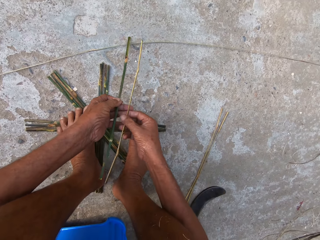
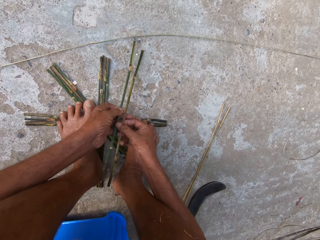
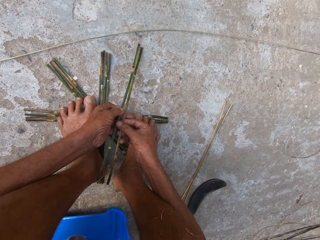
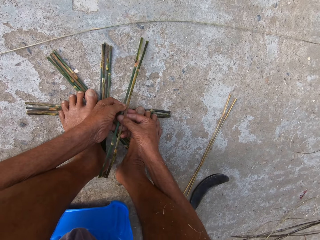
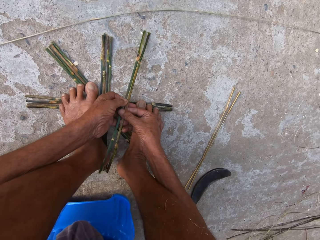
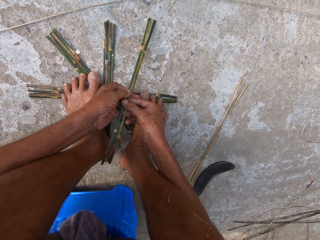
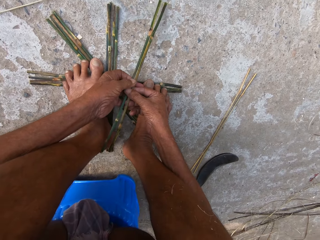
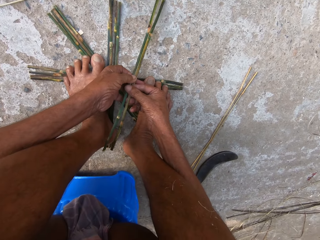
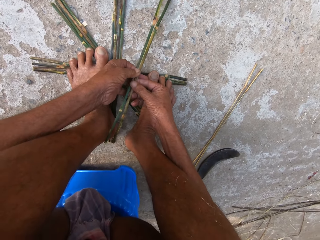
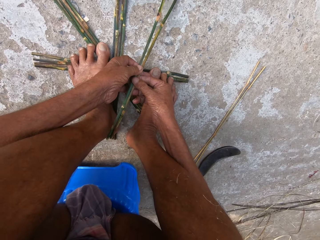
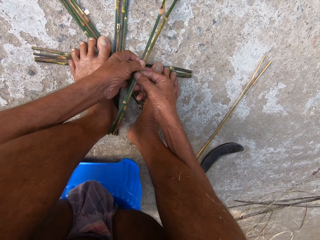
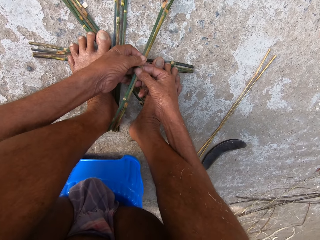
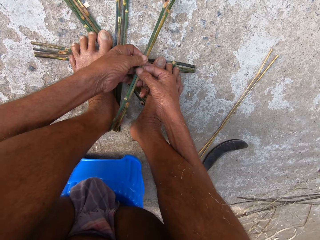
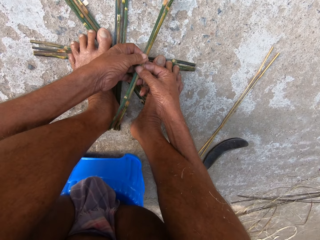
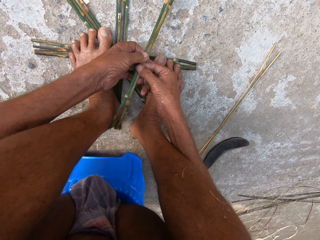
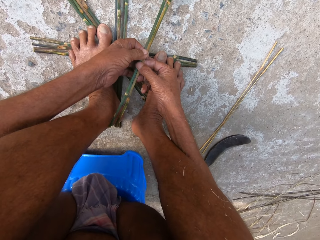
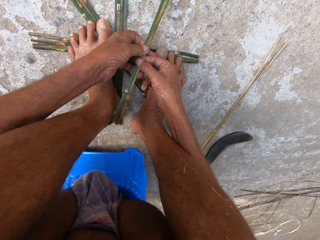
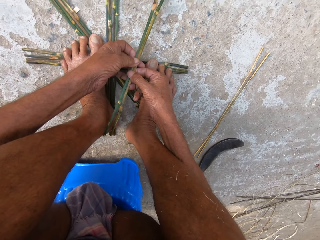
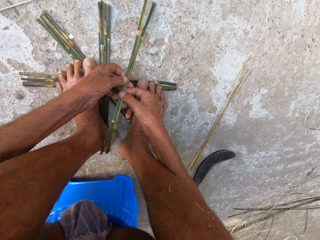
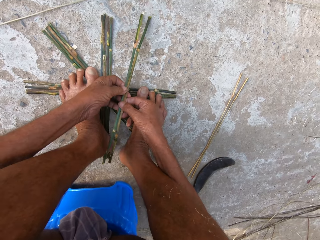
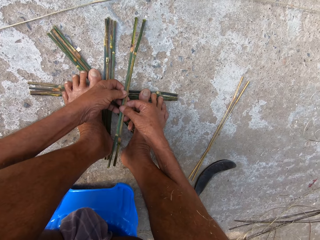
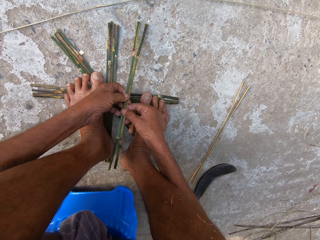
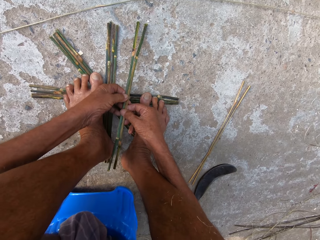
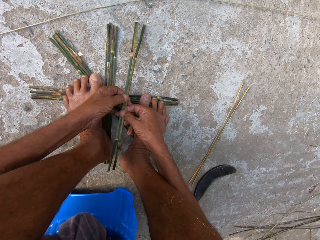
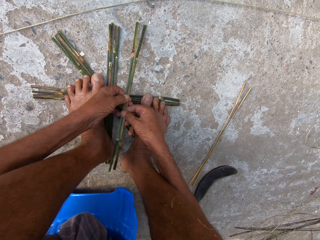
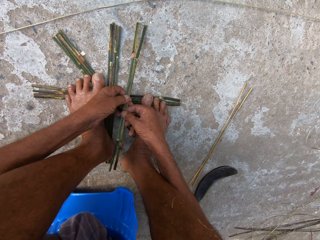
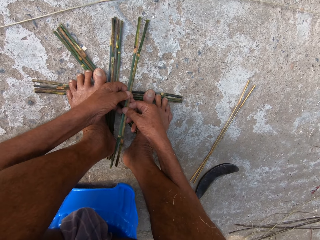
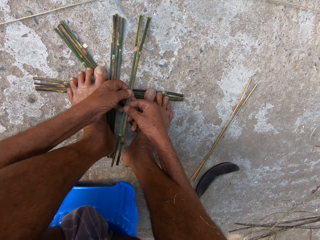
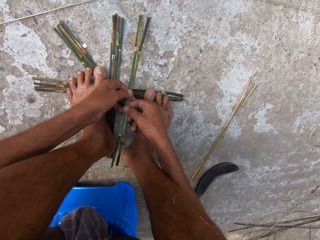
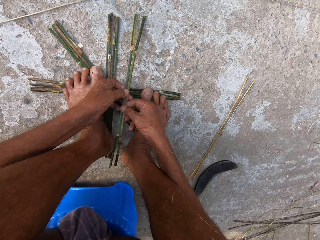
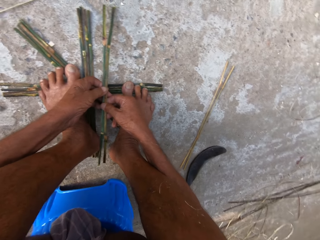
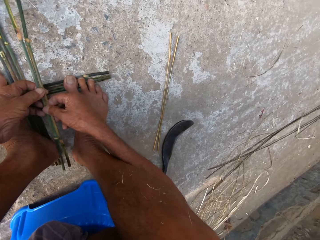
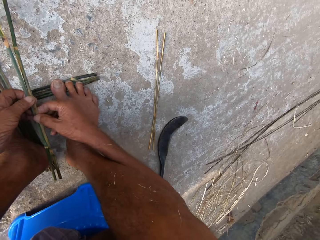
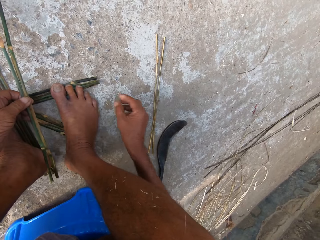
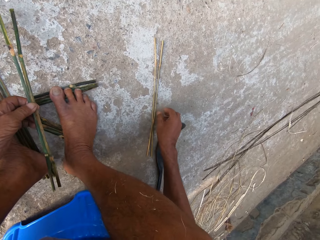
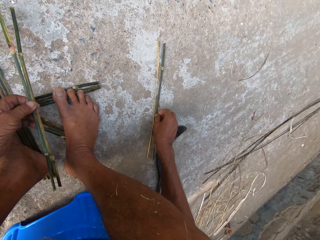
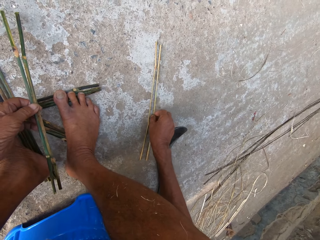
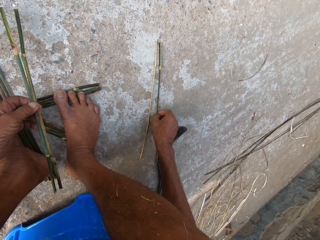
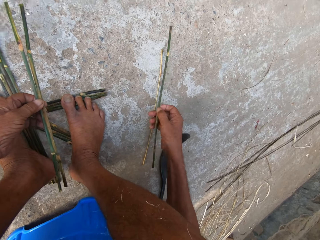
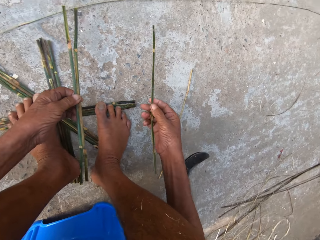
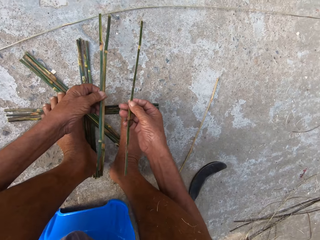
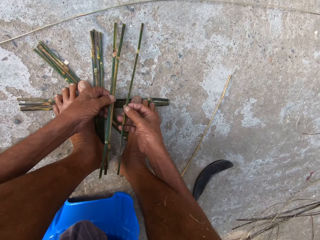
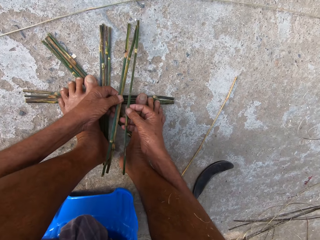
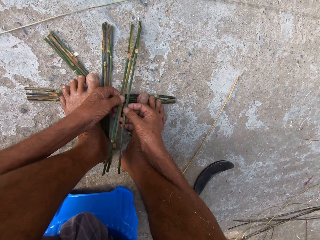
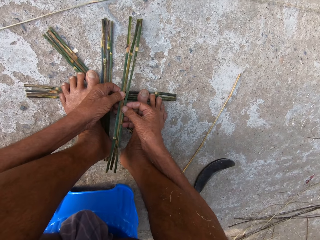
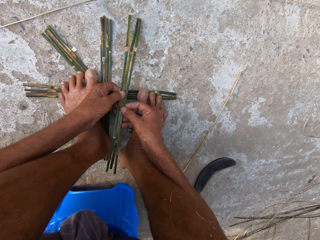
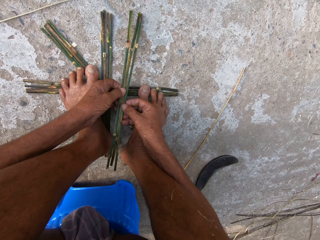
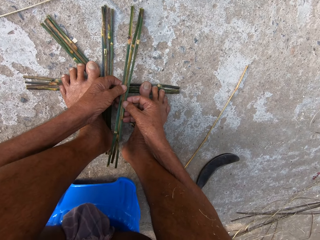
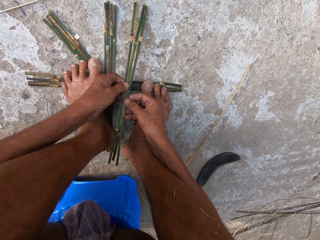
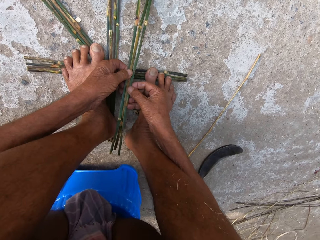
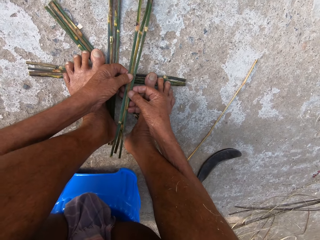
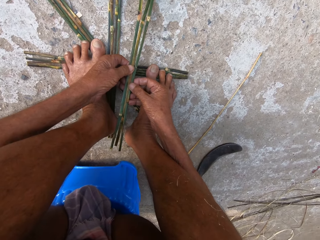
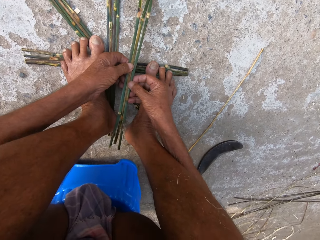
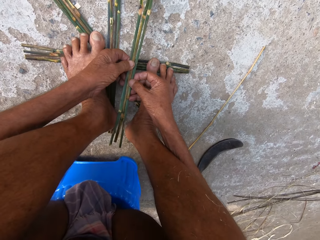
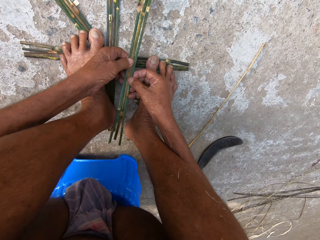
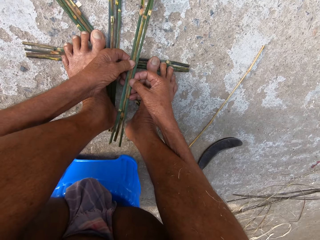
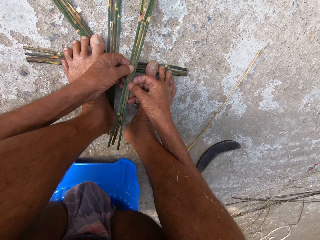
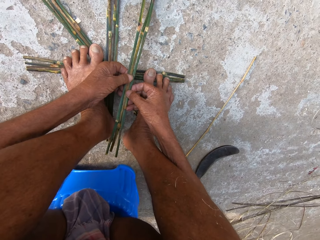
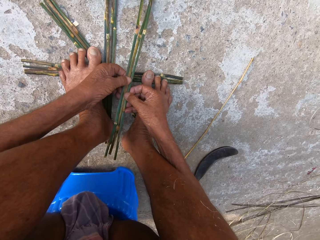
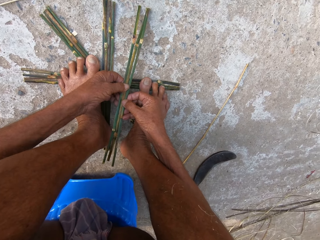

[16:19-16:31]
The camera wearer passes the stick from his right hand to his left hand. He puts the sticks together. He picks a stick from the ground with his right hand. He passes the stick from his right hand to his left hand. He attaches the sticks together.

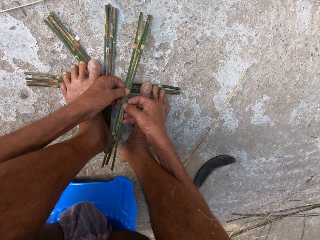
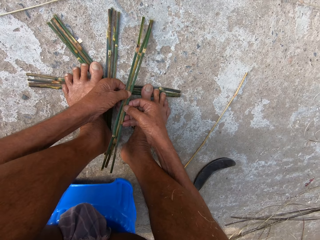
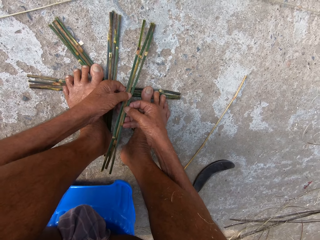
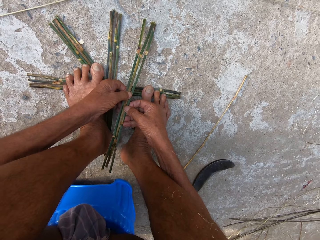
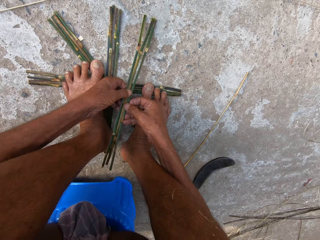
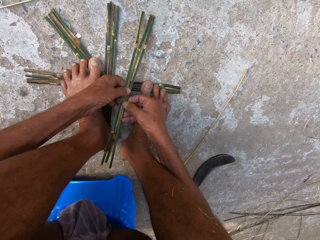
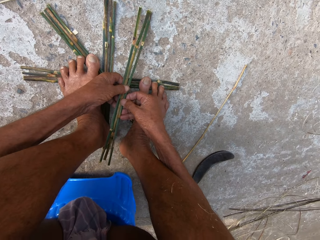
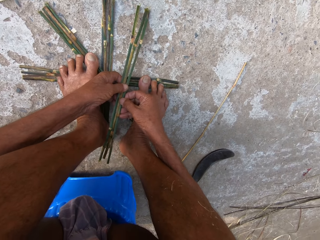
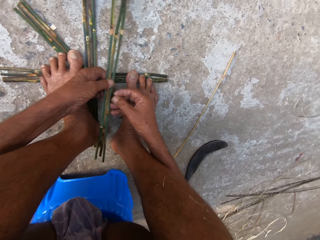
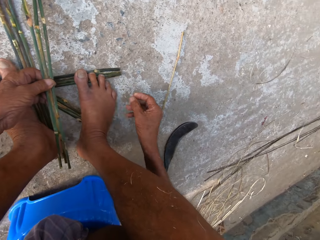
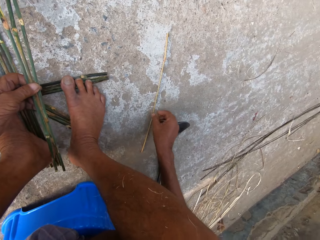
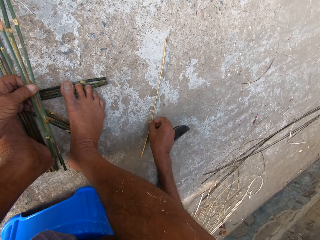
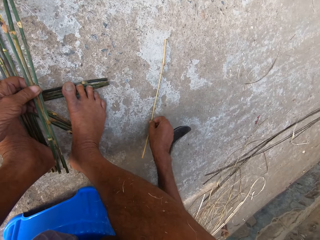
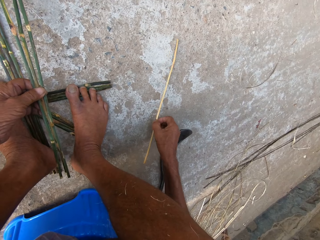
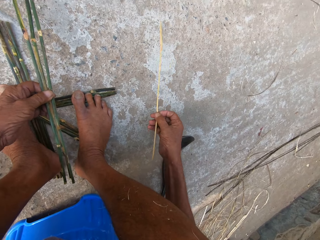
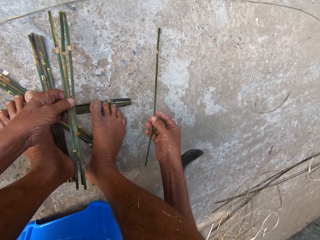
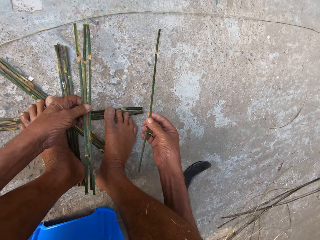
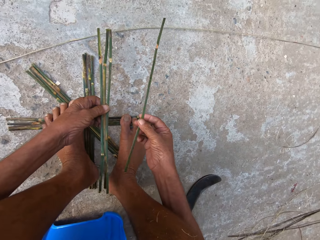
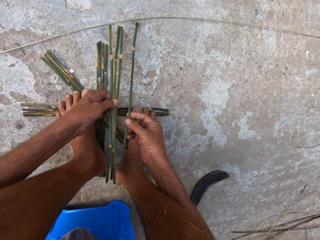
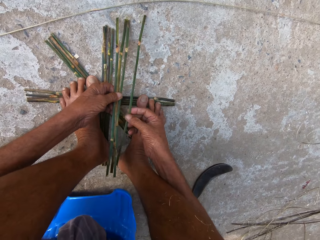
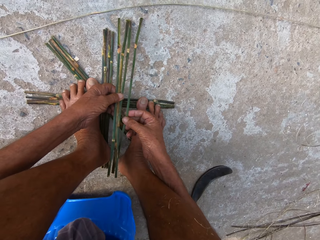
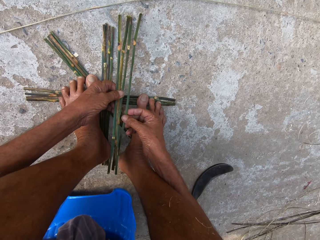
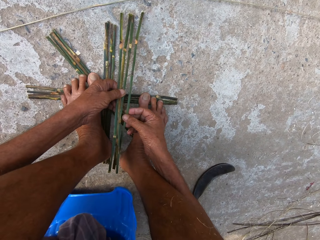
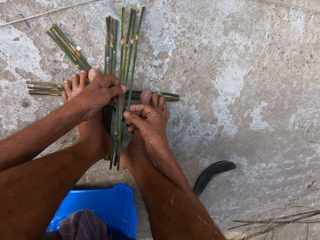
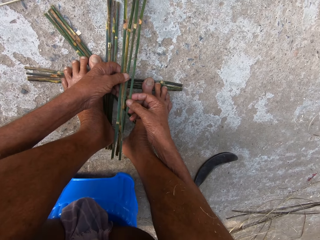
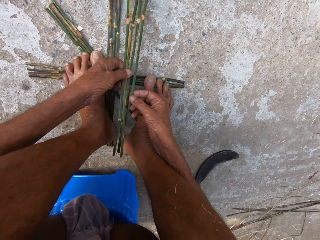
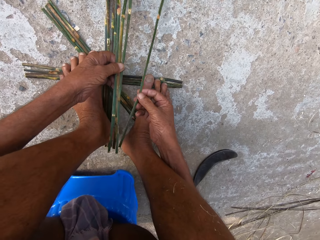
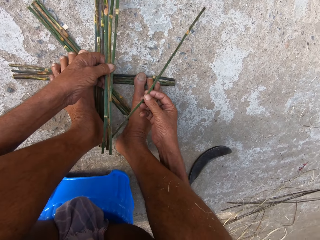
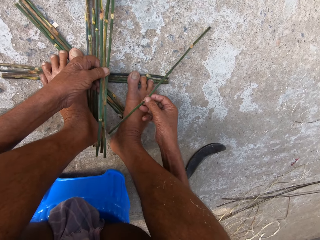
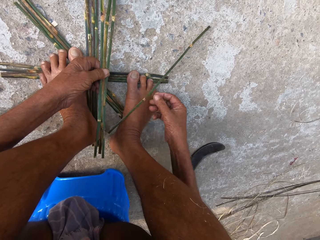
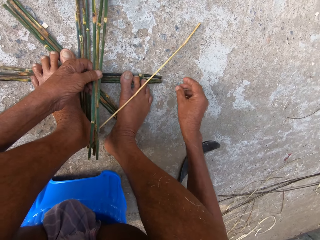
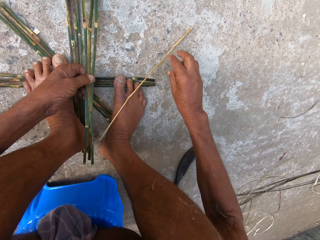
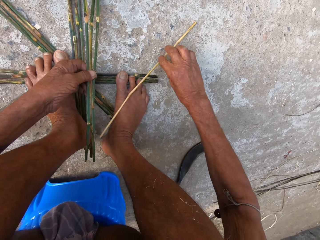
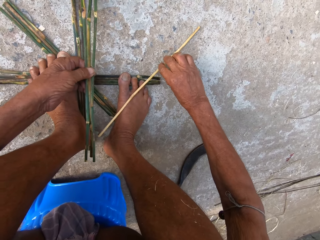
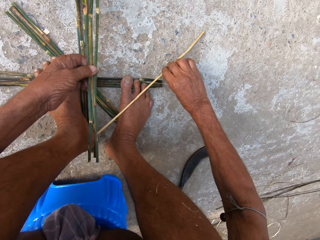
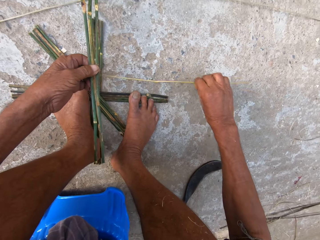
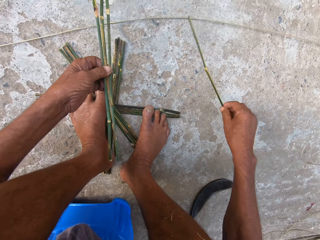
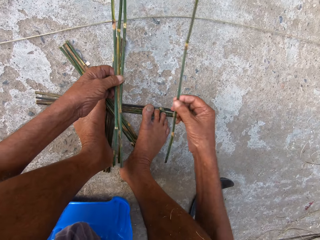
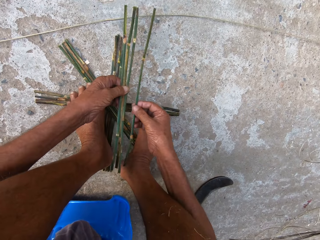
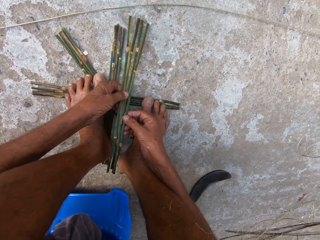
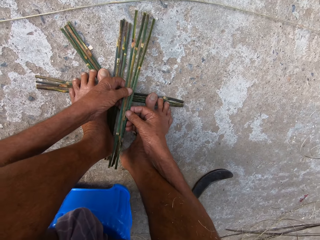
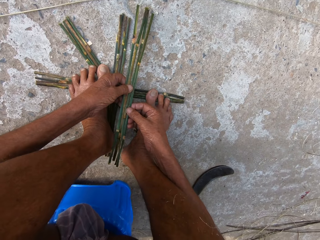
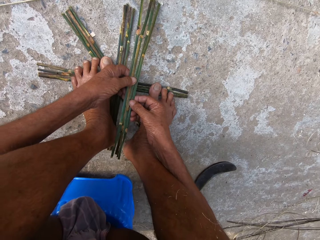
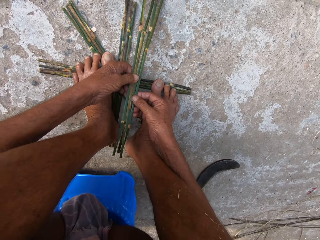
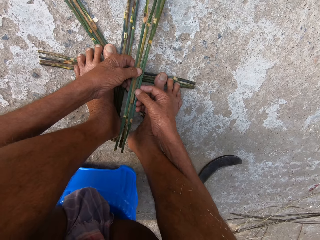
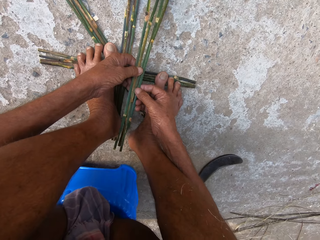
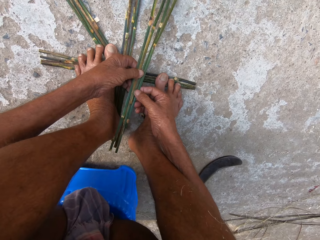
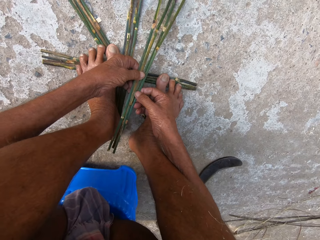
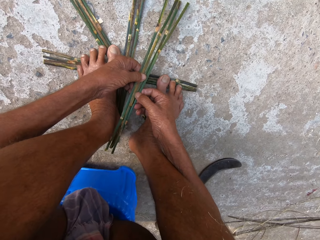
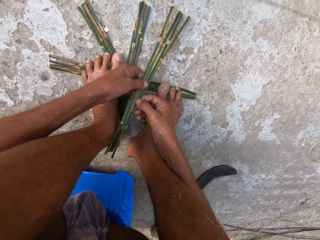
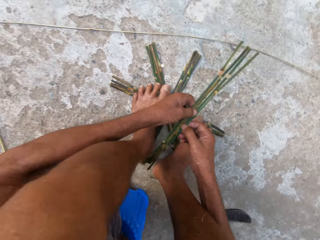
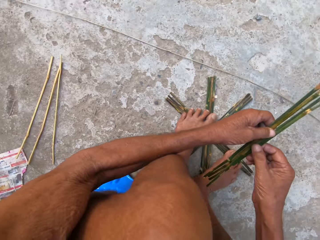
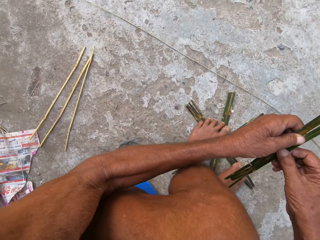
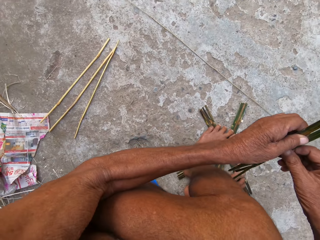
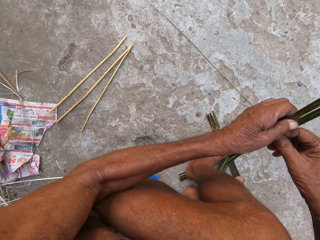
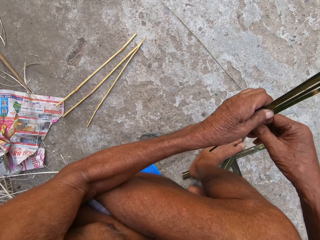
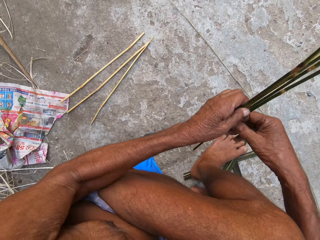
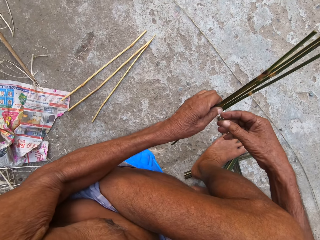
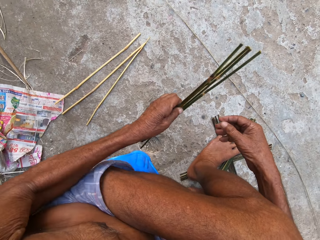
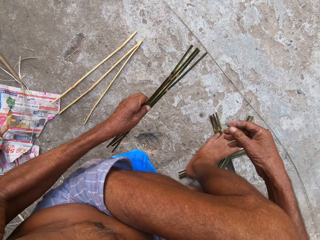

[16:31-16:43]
The camera wearer picks a stick from the ground with his right hand. He holds the sticks together. He drops the stick on the ground with his right hand. He picks the stick from the ground with his right hand. He passes the stick from his right hand to his left hand. He holds the sticks together.
